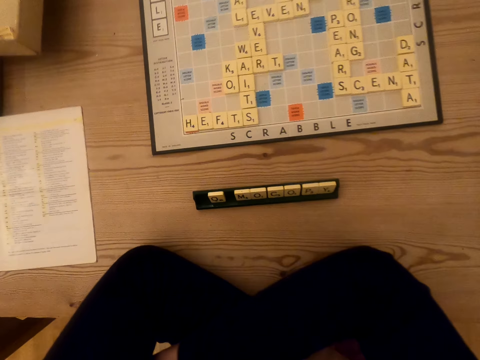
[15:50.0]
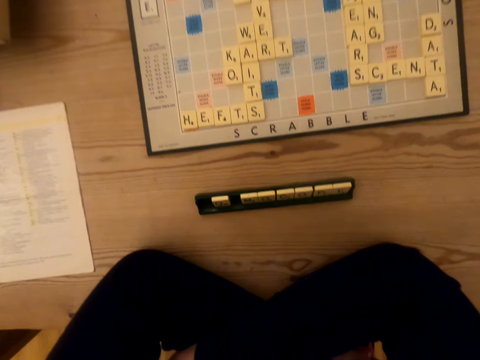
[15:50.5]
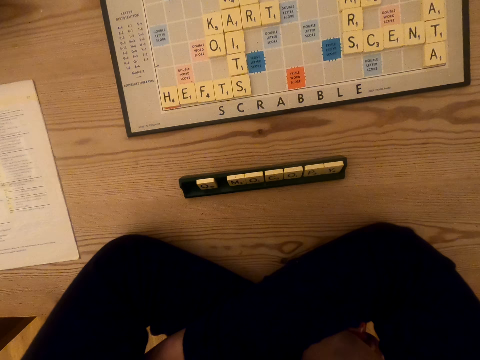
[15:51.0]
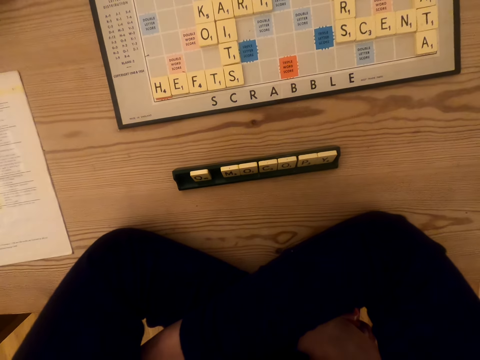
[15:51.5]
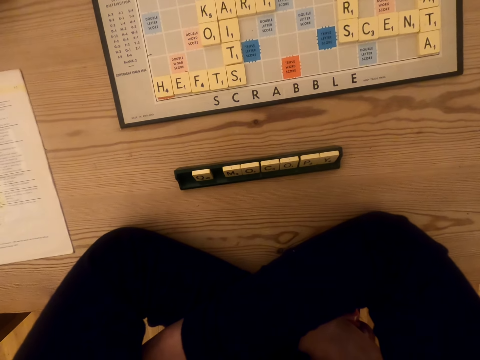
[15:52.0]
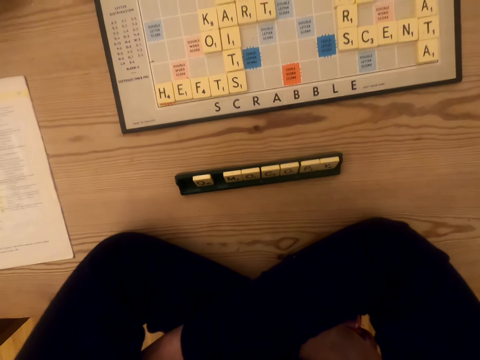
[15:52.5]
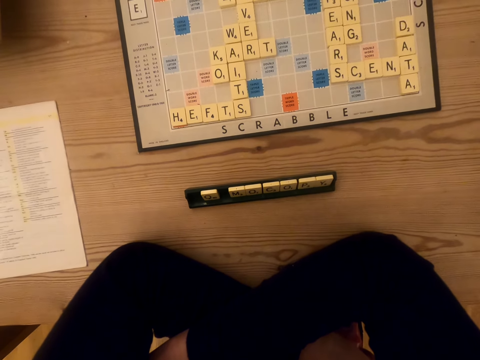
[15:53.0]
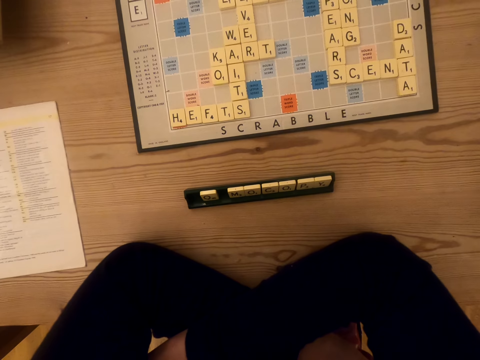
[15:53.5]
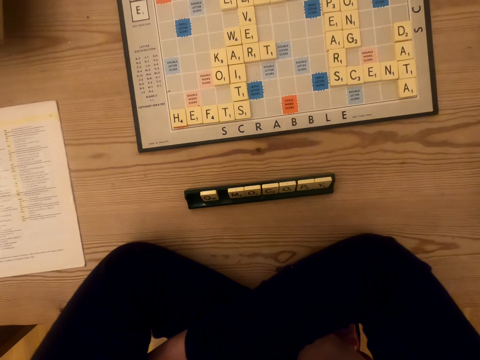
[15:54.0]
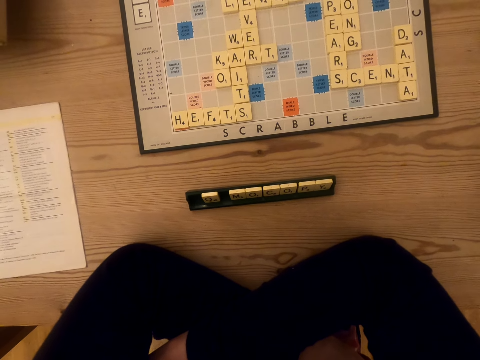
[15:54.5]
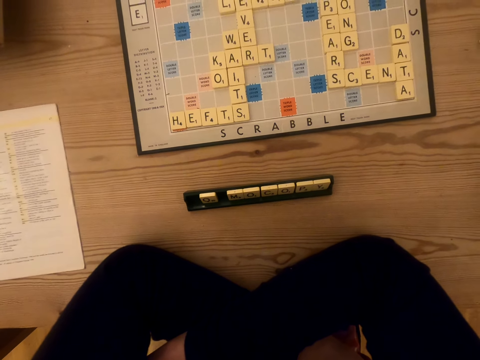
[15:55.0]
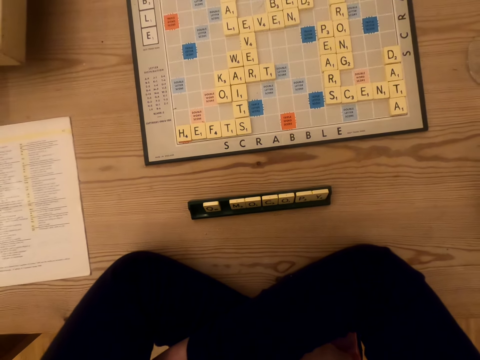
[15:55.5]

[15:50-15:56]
The camera wearer looks at the game board.

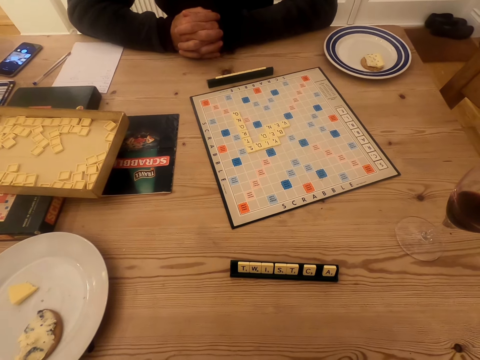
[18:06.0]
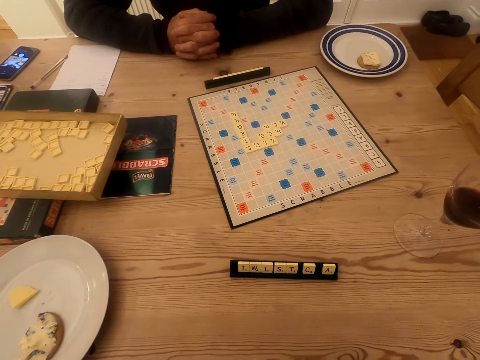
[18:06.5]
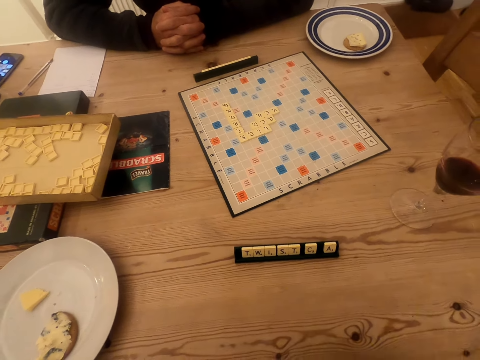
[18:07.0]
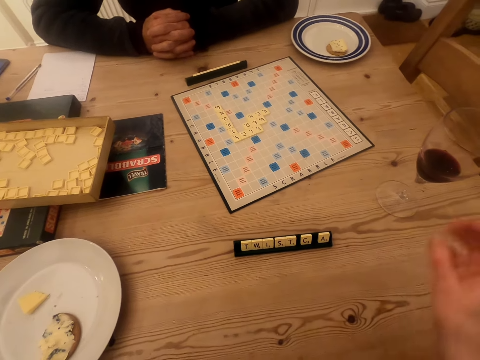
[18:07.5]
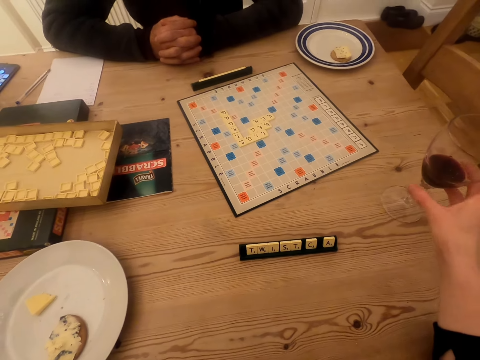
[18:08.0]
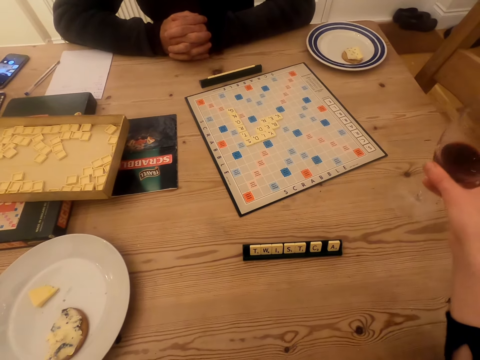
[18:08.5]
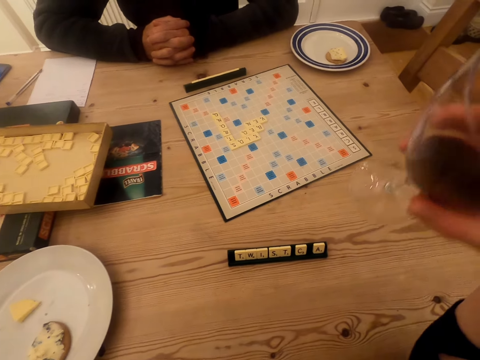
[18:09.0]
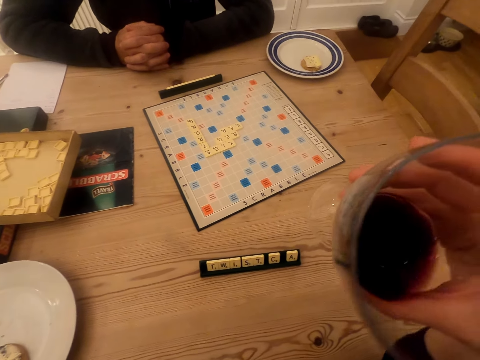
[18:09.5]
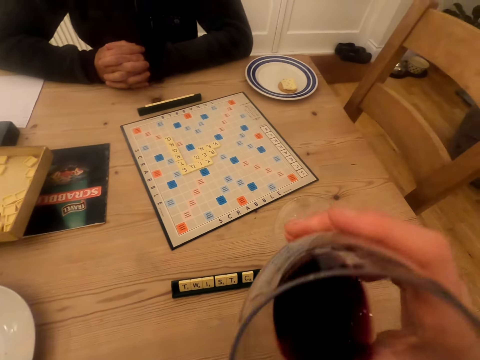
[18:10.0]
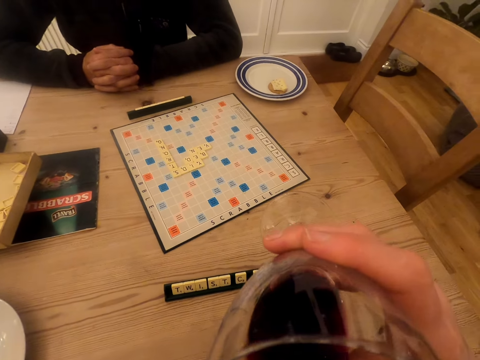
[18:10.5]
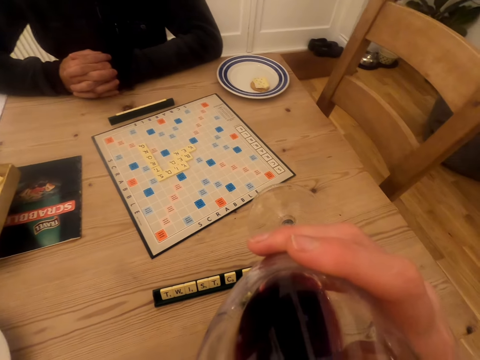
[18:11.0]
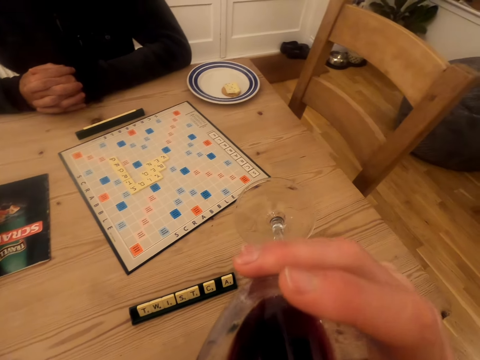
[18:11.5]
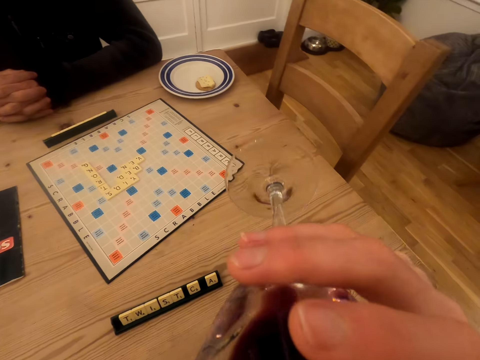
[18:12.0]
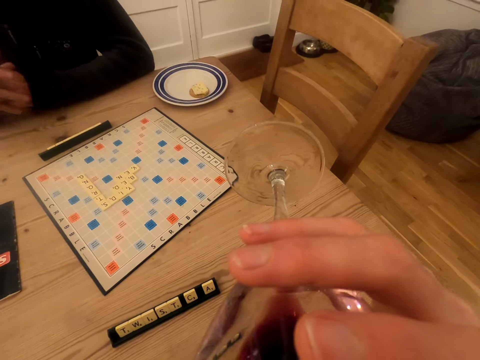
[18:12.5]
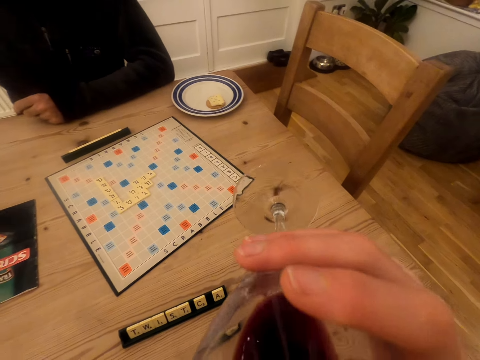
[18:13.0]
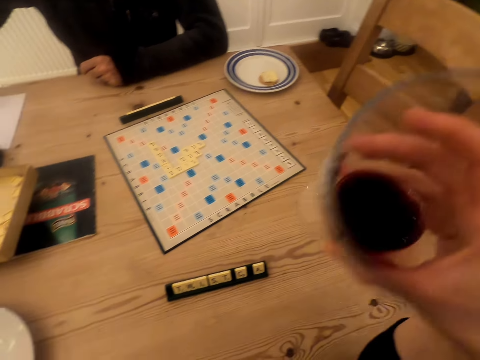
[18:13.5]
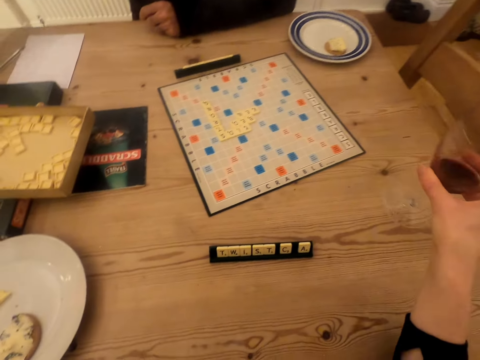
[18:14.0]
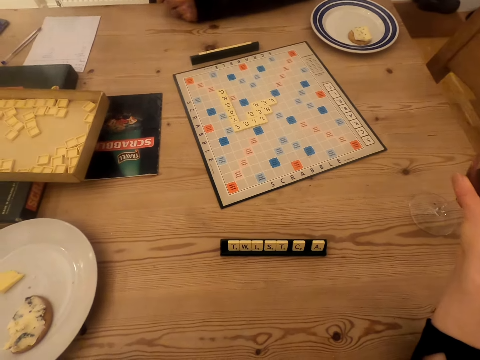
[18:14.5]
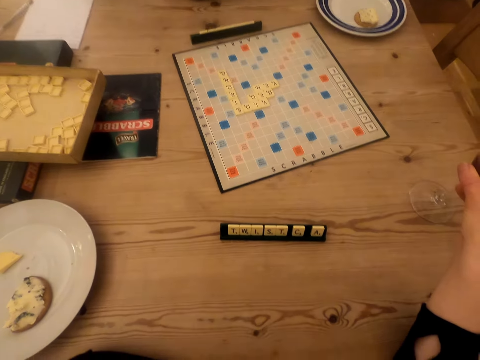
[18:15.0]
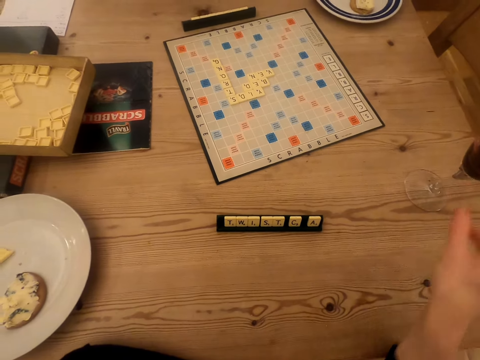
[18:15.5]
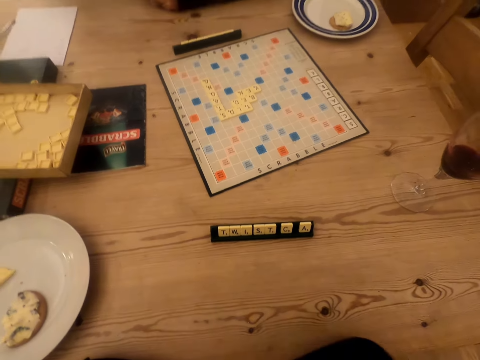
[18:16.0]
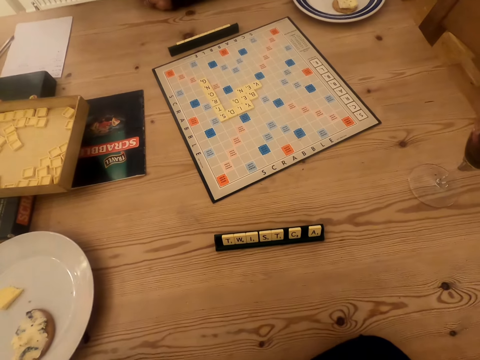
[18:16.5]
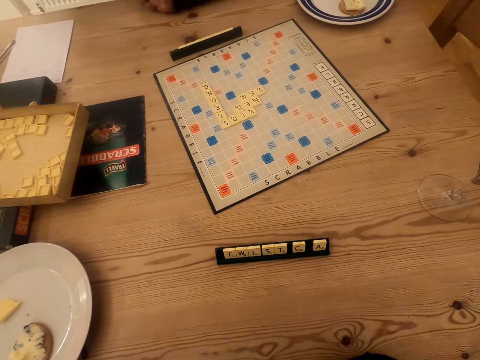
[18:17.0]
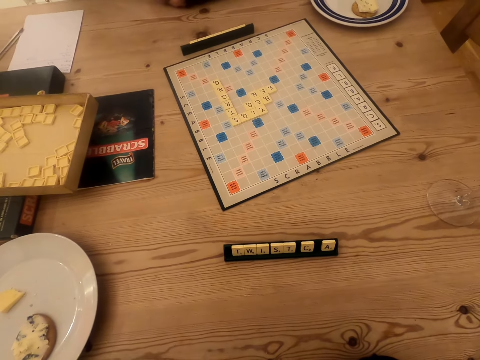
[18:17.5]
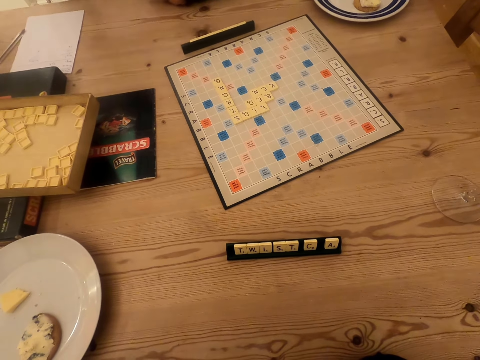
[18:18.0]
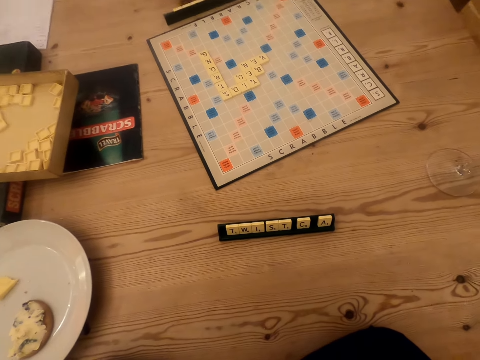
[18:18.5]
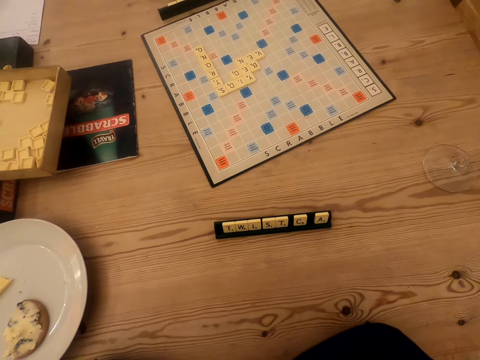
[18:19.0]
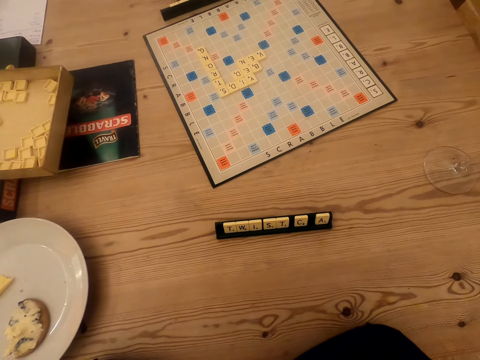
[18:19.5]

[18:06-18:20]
The camera wearer takes the glass of wine and drinks wine from the glass. A man moves the right hand. The camera wearer places the glass on the table and stares at the scrabble board on the table.

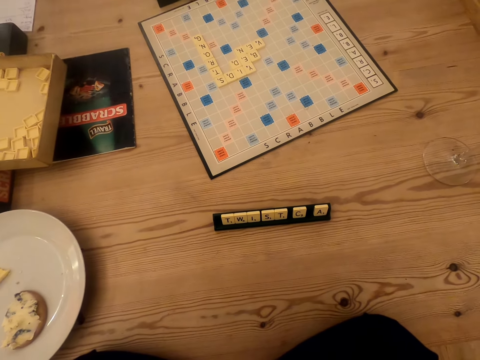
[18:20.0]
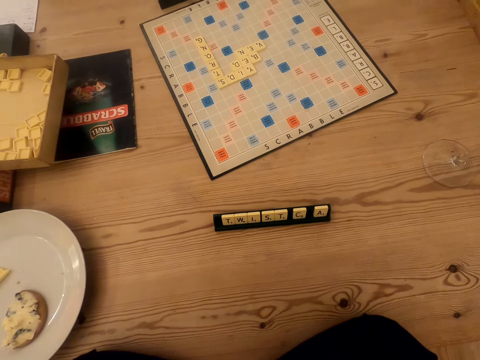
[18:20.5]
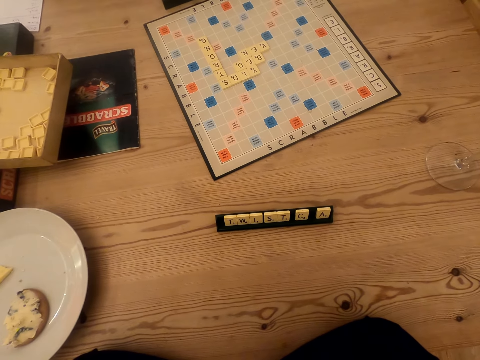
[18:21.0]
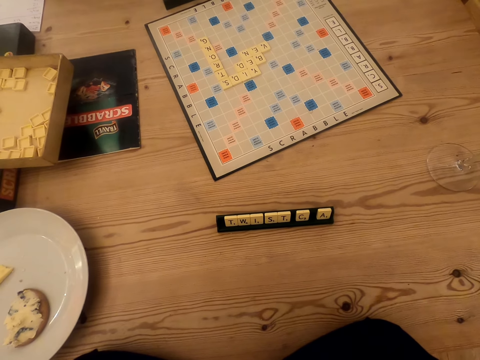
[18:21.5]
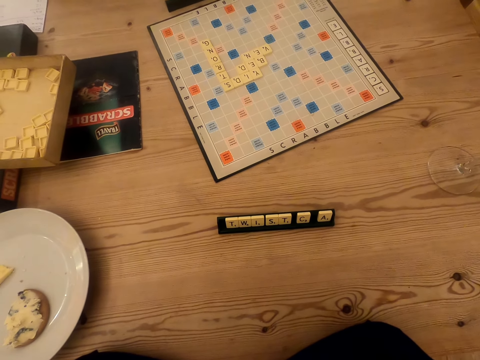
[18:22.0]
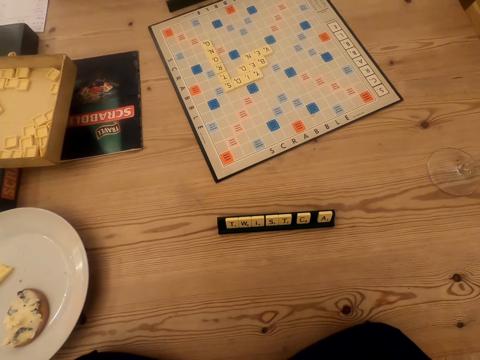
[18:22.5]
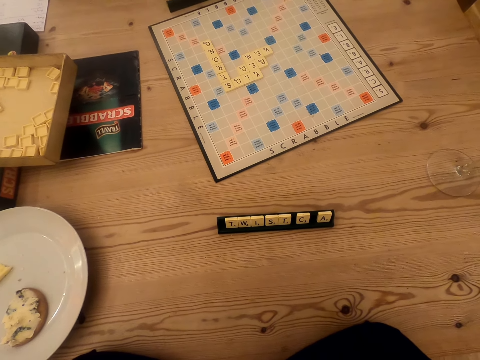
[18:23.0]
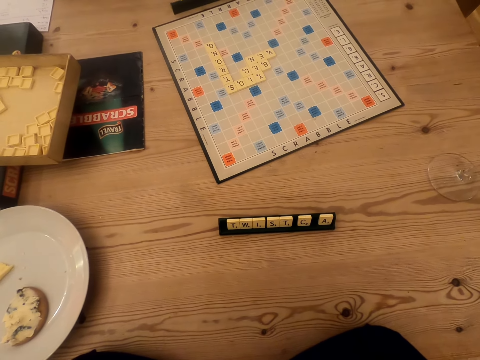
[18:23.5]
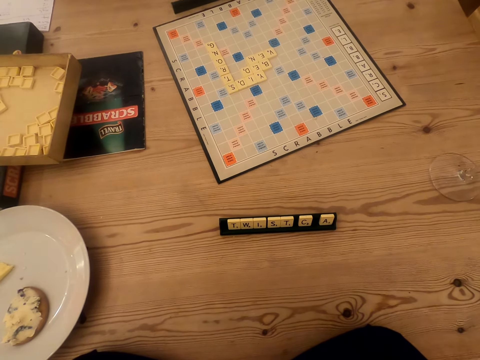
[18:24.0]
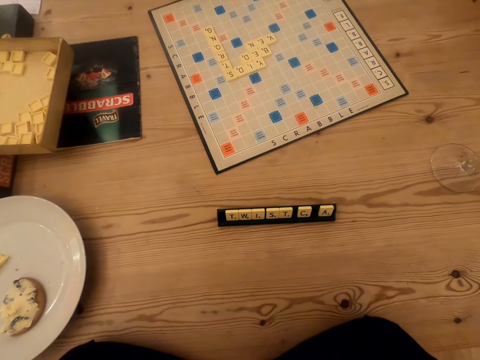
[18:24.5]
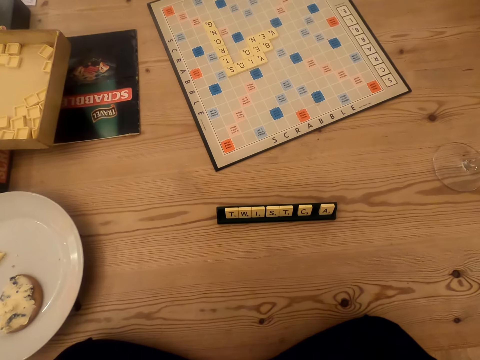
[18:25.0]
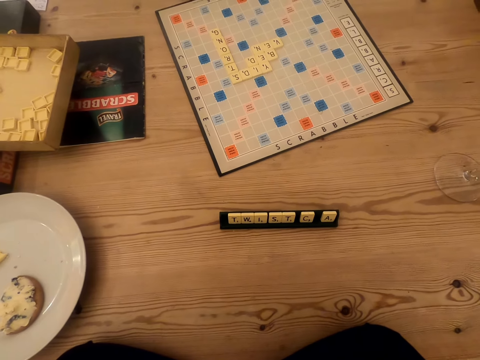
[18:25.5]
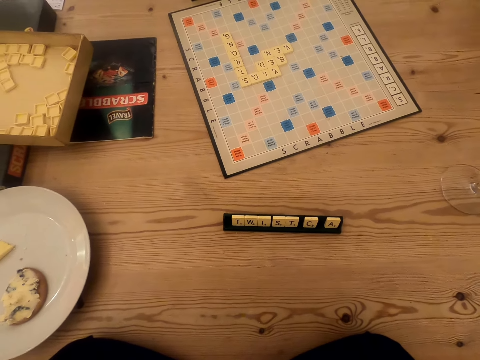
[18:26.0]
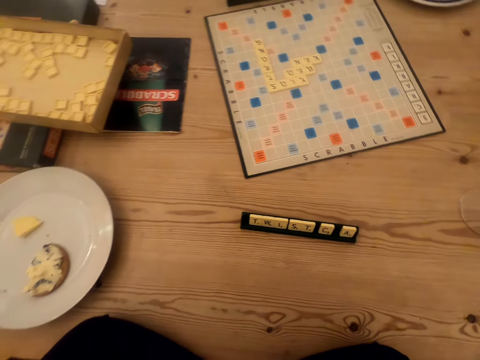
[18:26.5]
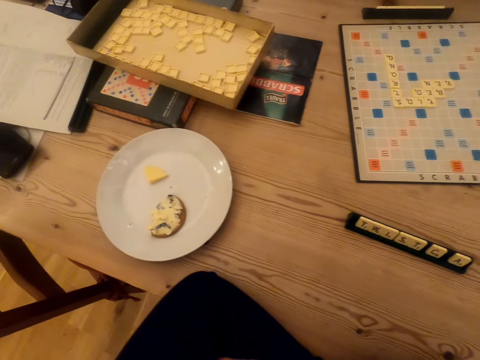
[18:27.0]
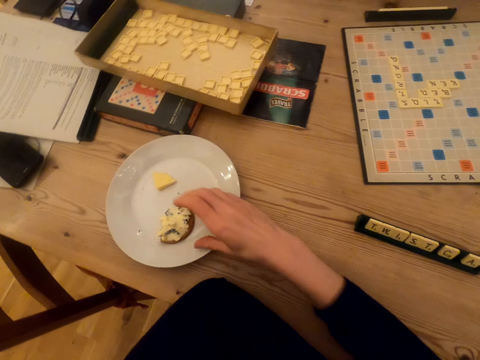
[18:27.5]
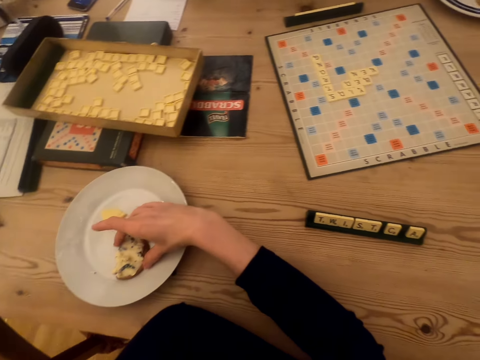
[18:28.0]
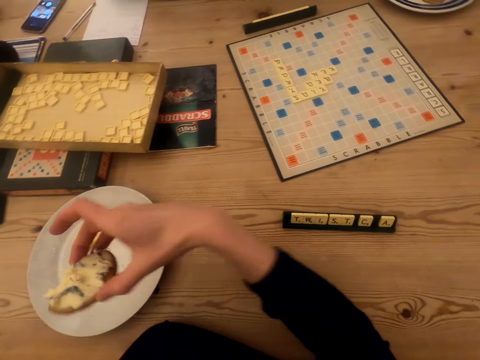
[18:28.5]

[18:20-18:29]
A man stares at the scrabble board. The camera wearer looks at the scrabble board and picks a snack.
